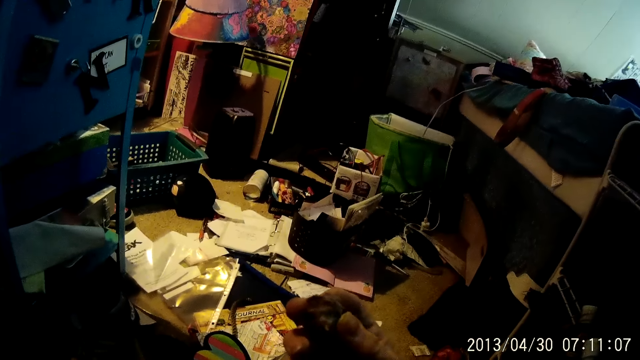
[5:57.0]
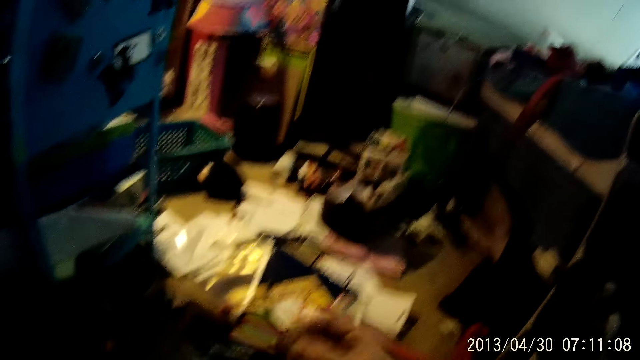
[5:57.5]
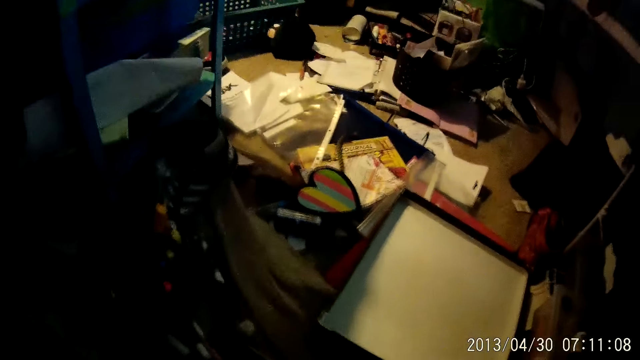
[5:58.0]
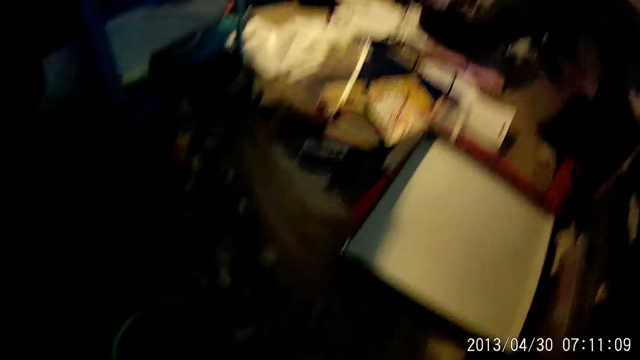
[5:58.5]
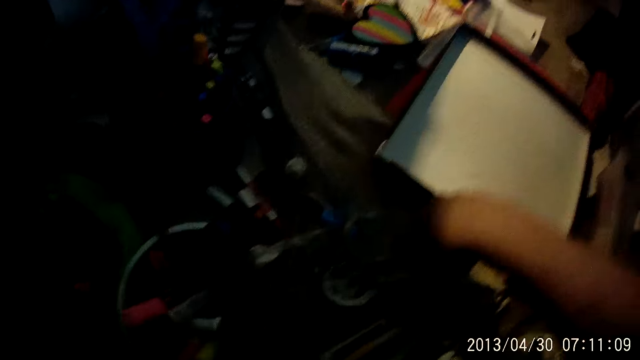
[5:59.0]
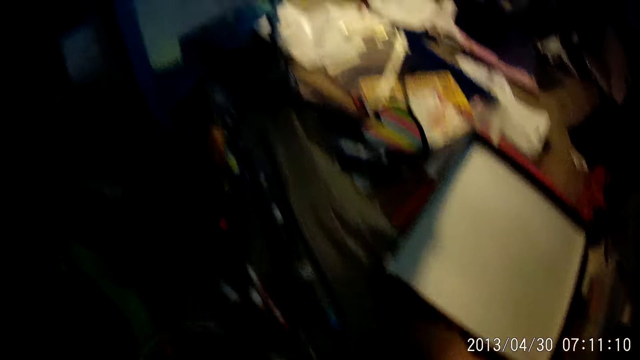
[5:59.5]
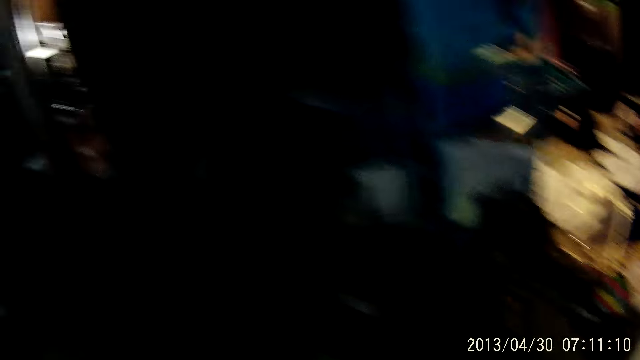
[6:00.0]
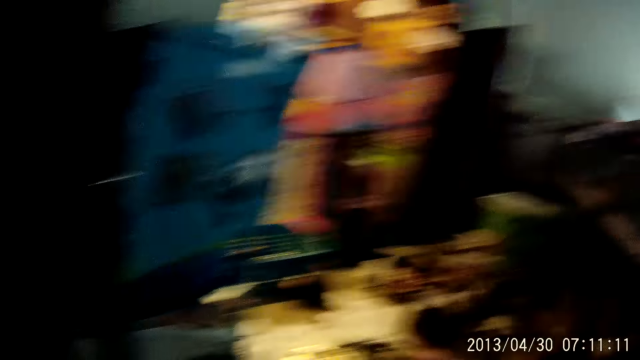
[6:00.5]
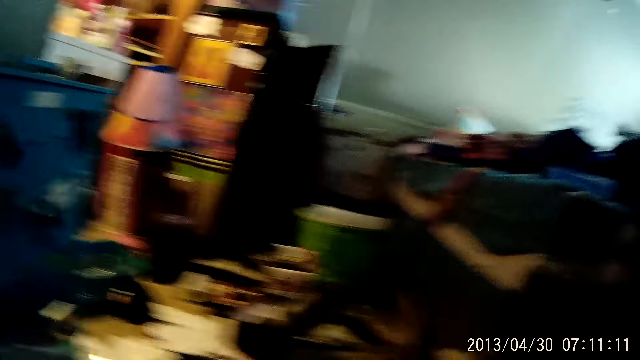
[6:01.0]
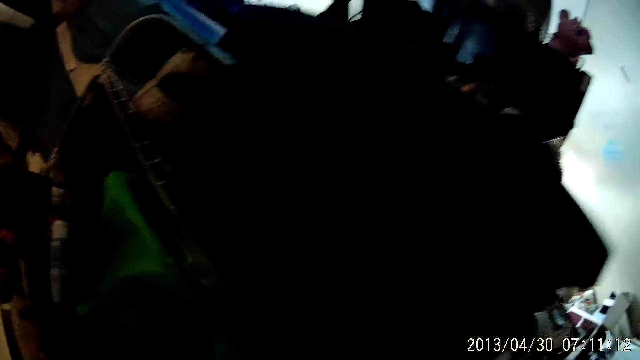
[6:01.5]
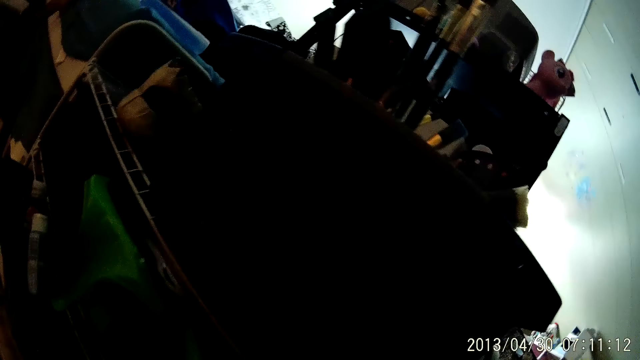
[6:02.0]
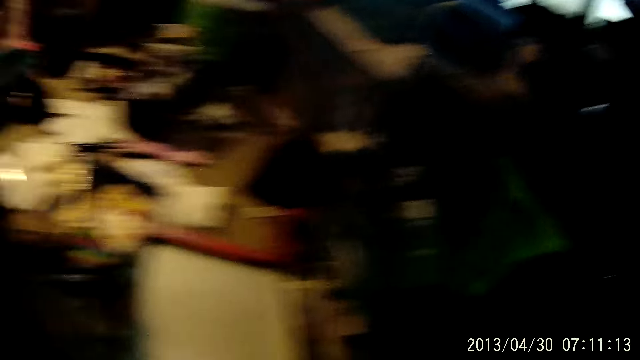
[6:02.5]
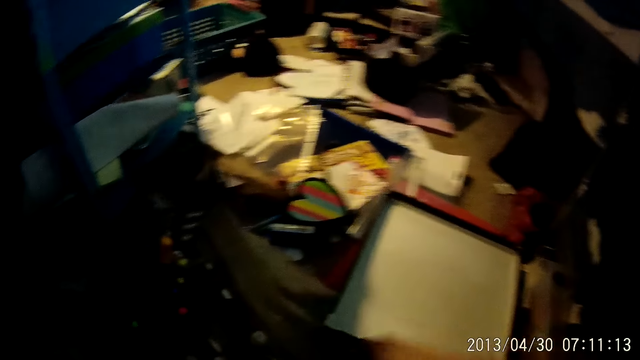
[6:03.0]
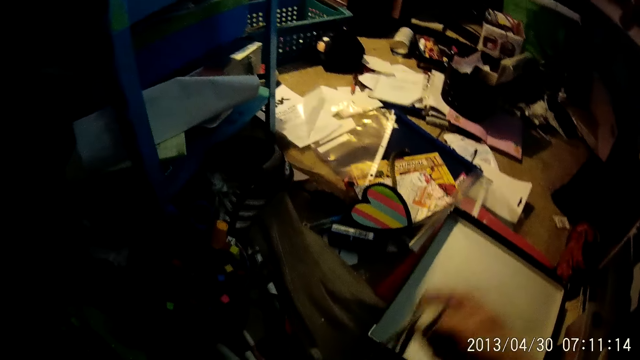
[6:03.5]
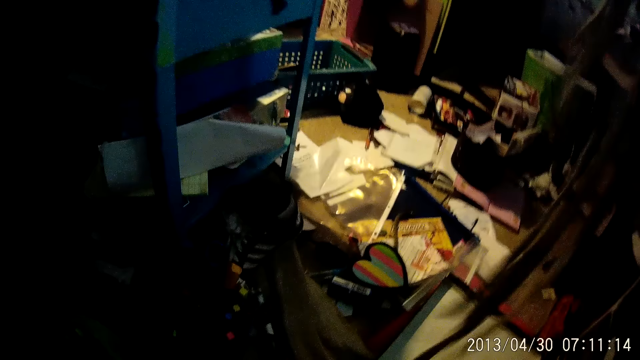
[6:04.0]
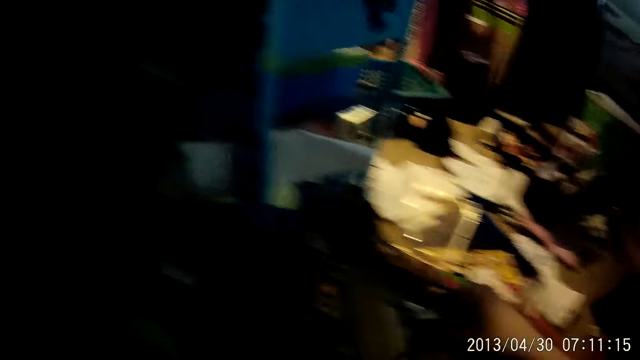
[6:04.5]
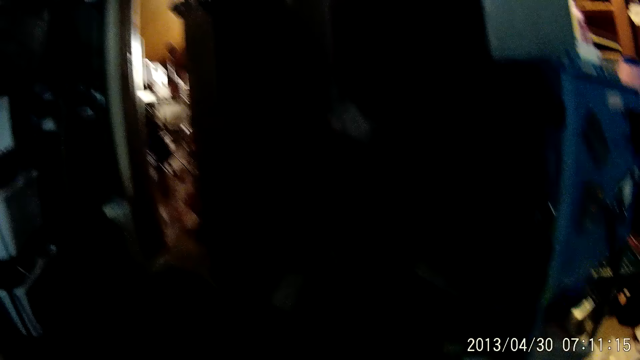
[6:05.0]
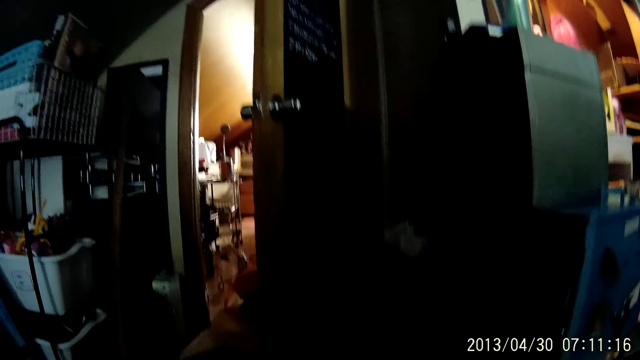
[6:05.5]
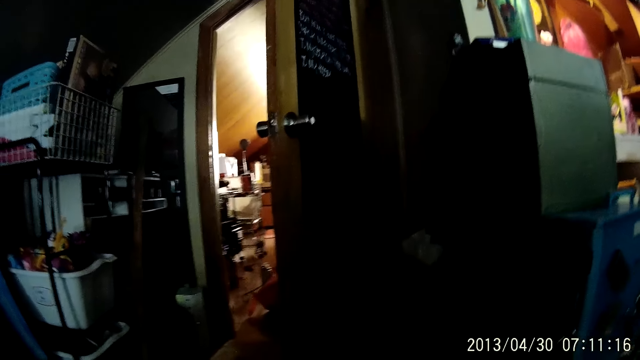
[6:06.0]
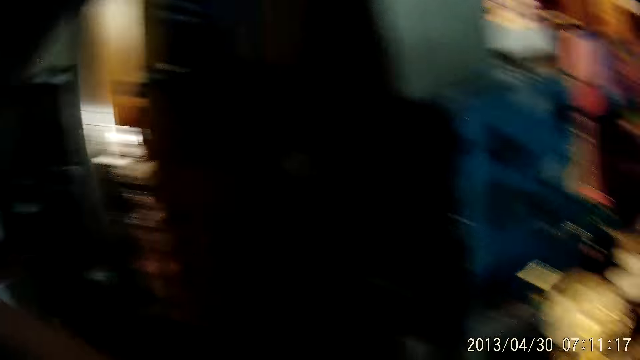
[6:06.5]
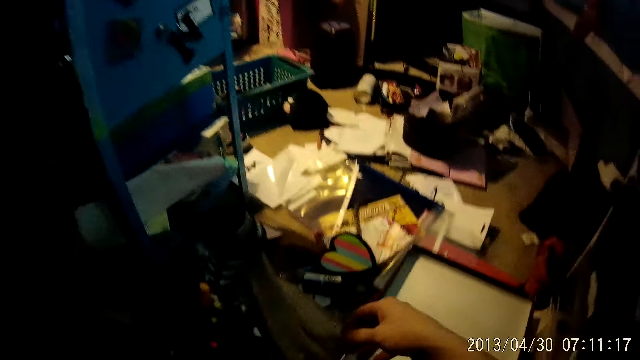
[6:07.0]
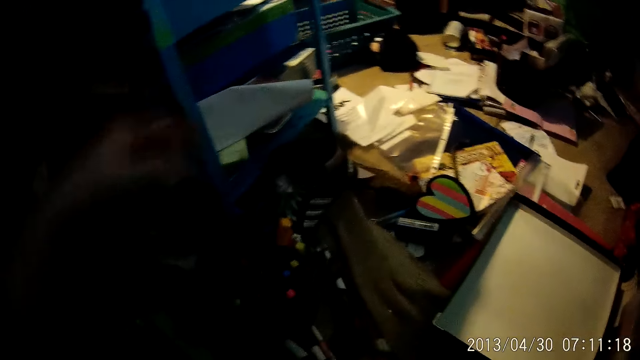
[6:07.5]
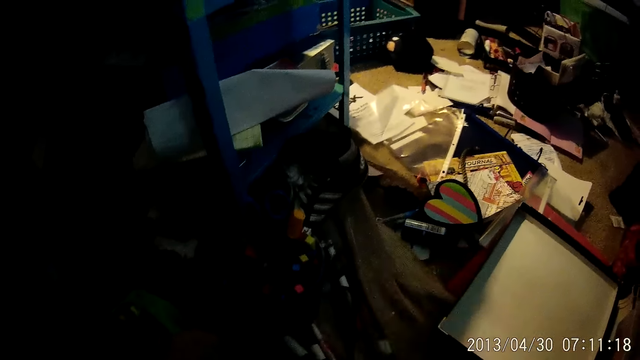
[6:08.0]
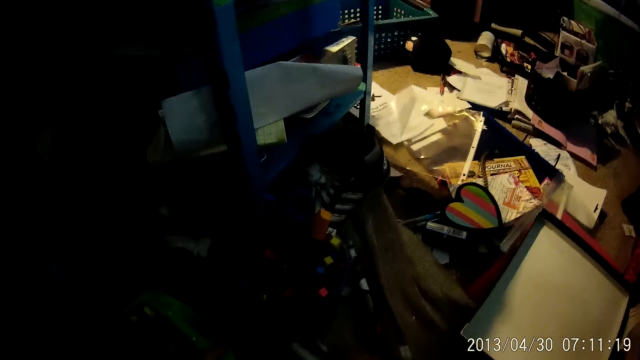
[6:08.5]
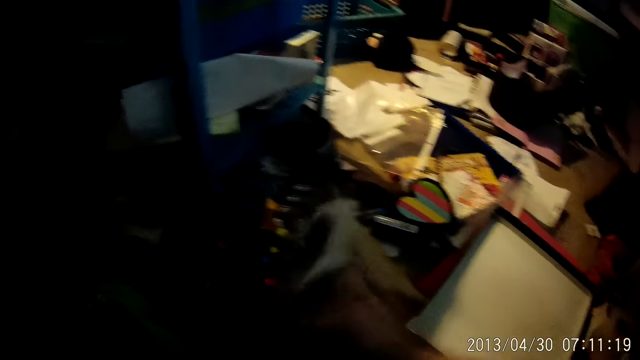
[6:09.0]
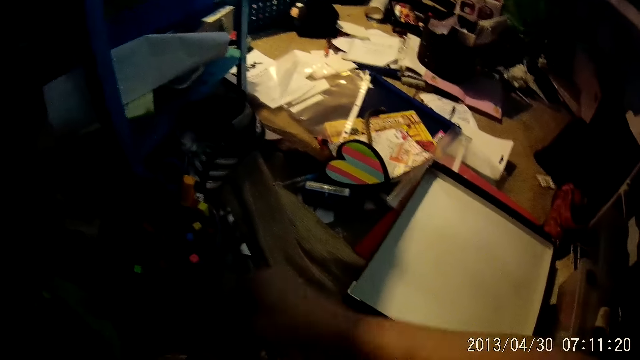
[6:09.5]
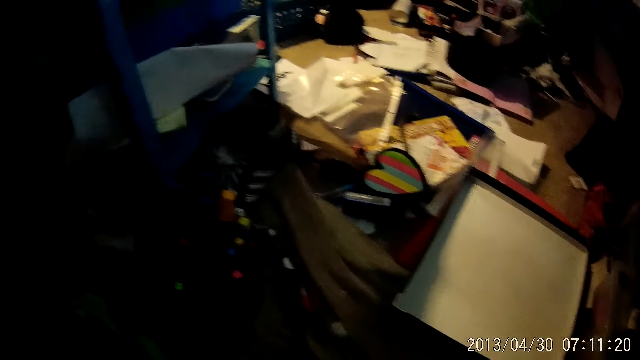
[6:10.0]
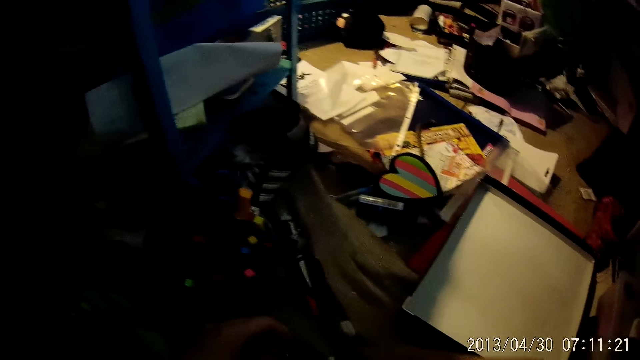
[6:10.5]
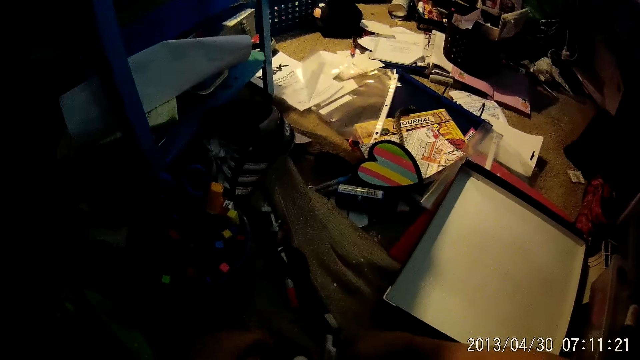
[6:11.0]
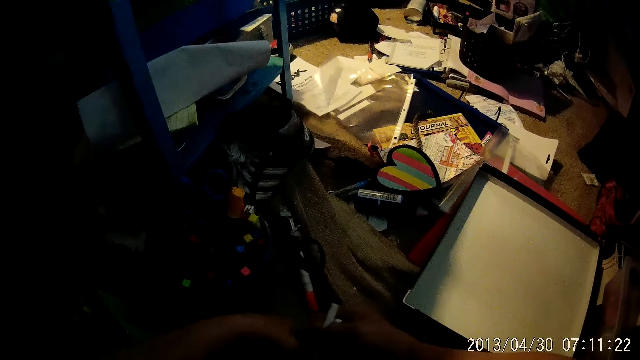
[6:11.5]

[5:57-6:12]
The camera wearer picks a stone from the floor with her right hand. She throws something. She looks around. She picks a rope or laces from the floor with her right hand. She puts the laces in the trash can. She turns around. She picks marker pens and puts the marker pens in the trash can. She picks marker pens and puts the marker pens in the trash can. She sorts some pens on the floor with both hands. She picks marker pens.

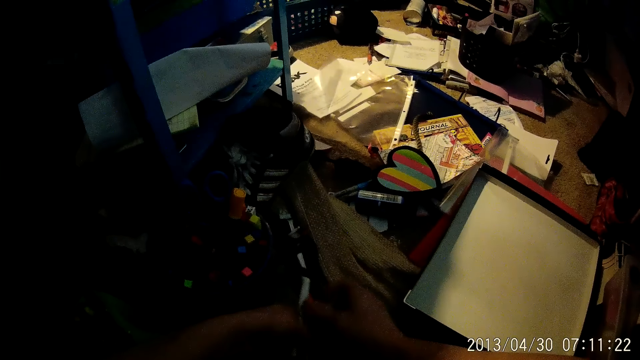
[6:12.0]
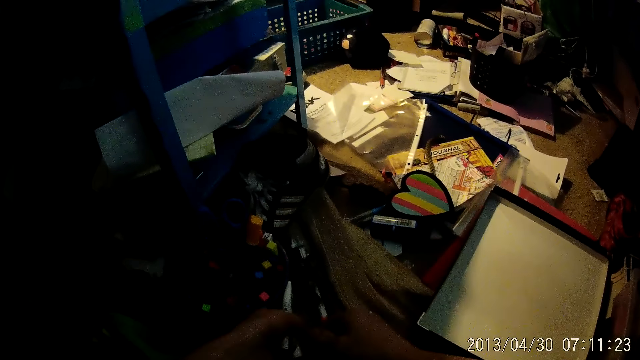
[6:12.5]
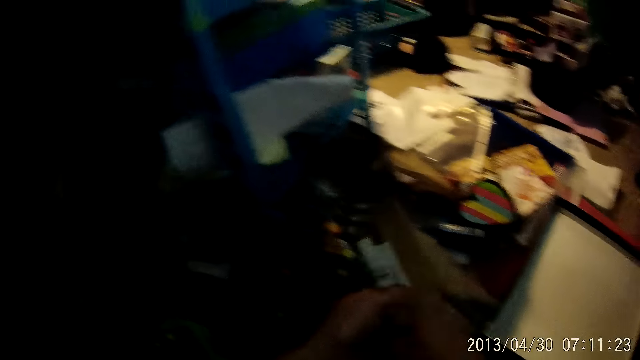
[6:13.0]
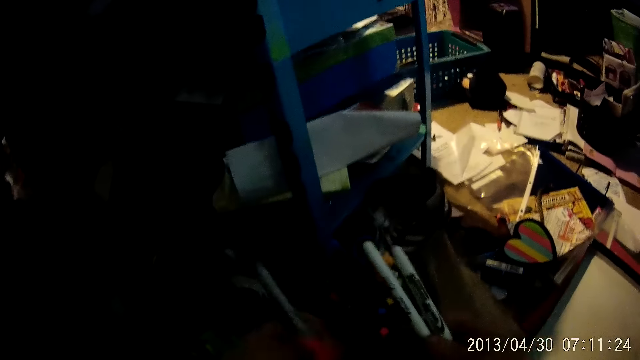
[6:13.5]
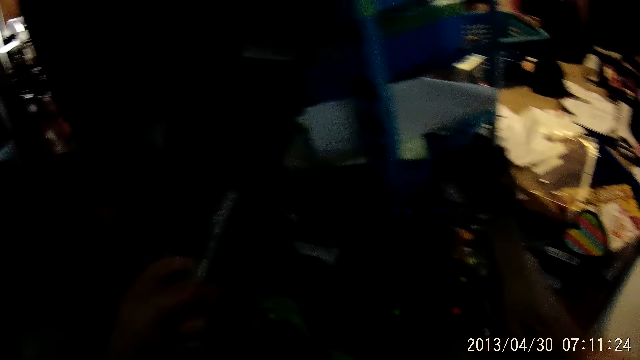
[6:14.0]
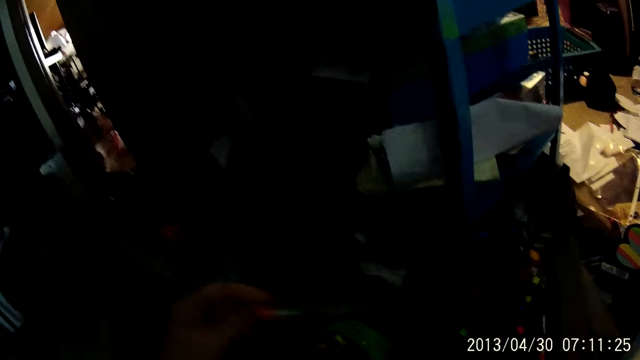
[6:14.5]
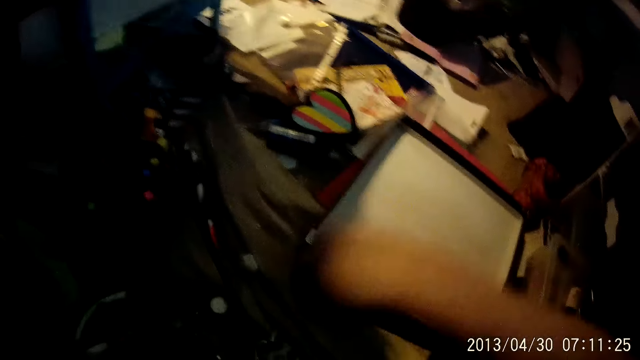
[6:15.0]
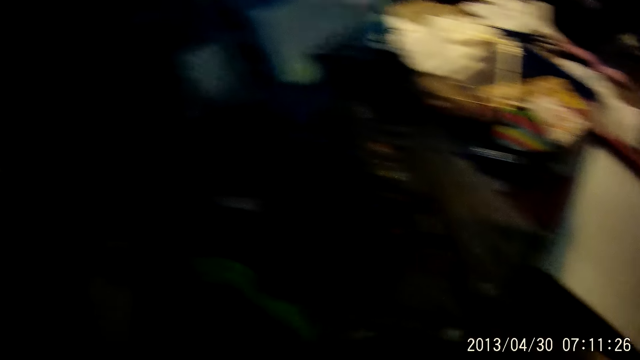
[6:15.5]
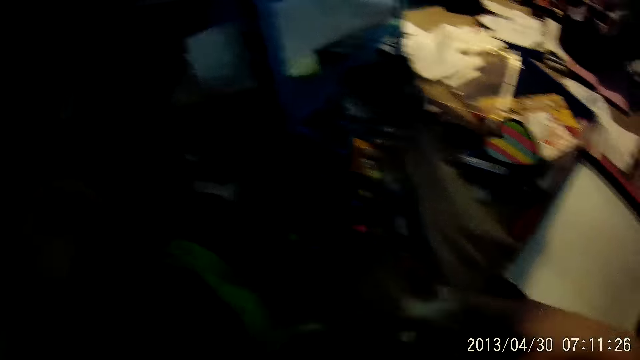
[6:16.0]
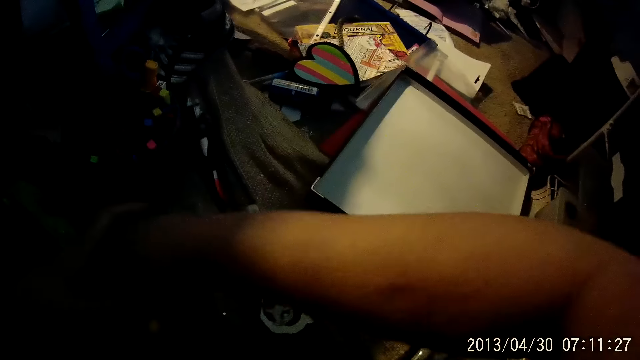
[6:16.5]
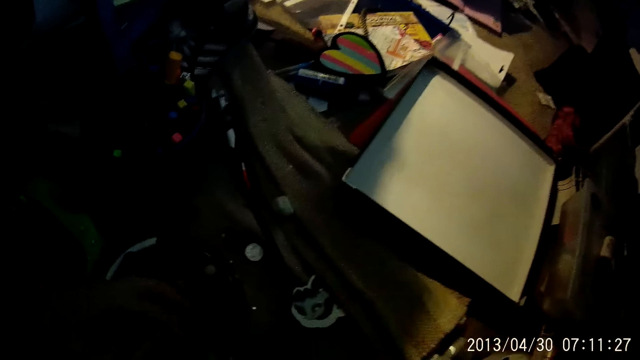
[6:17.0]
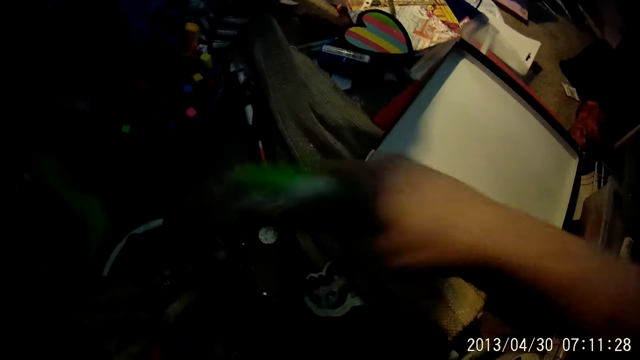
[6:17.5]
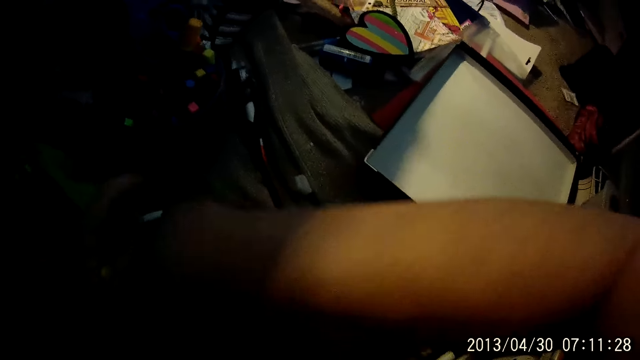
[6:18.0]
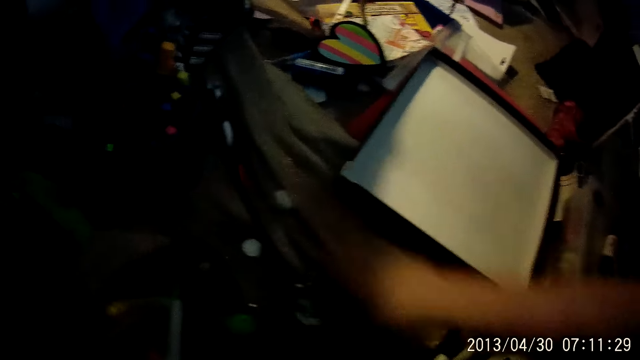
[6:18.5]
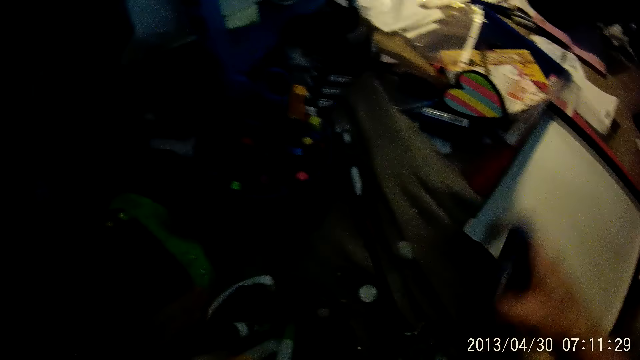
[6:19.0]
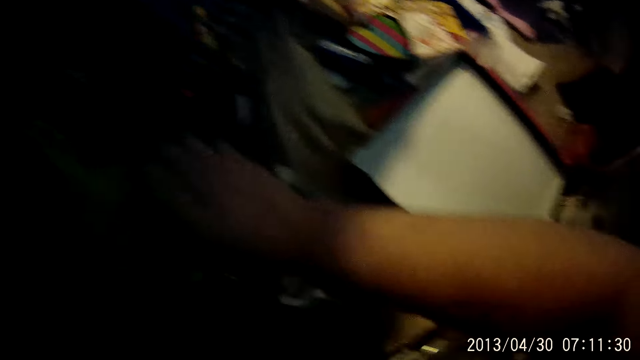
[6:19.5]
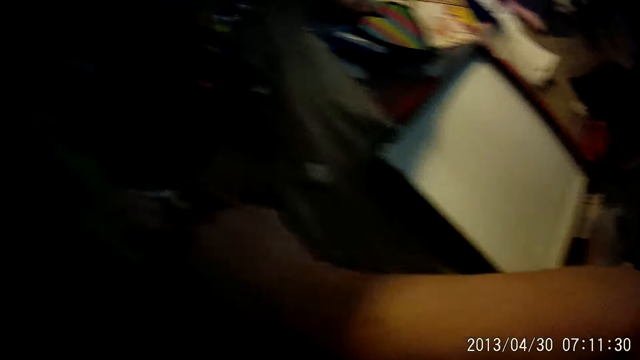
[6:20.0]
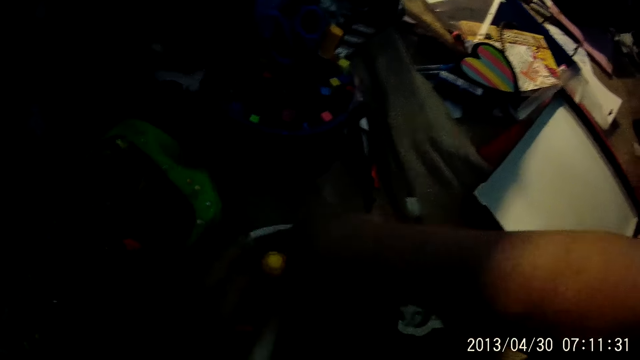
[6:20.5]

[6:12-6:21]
The camera wearer puts some marker pens in the trash can. She holds a marker pen. She puts the marker pen in a tin. She picks up marker pens. She places some more pens into the cup on the floor with her right hand. She picks up marker pens and puts some marker pens in the trash can. She picks up marker pens and puts some marker pens in the trash can.
